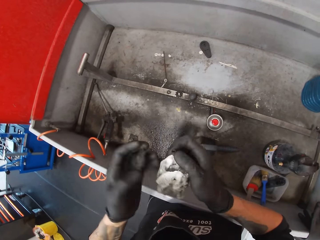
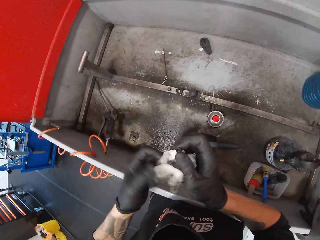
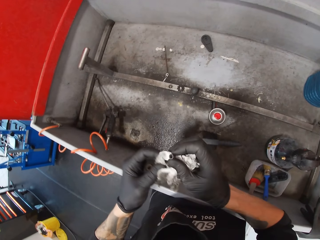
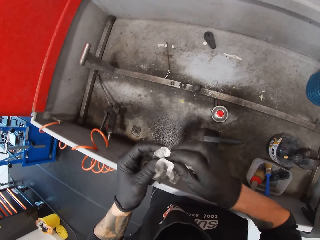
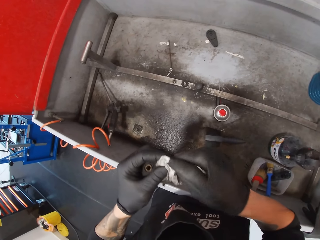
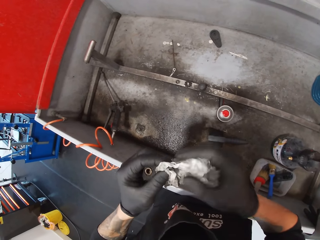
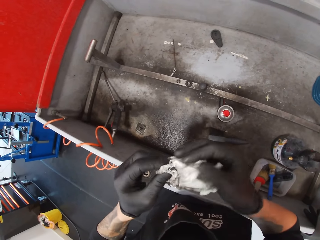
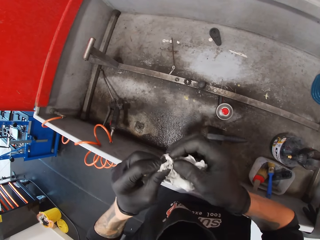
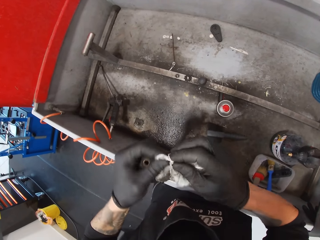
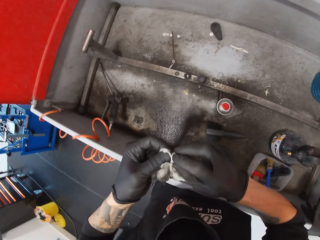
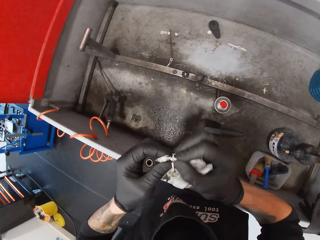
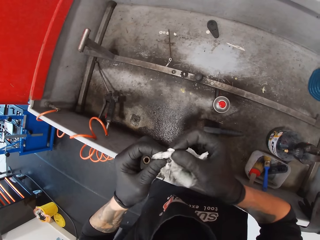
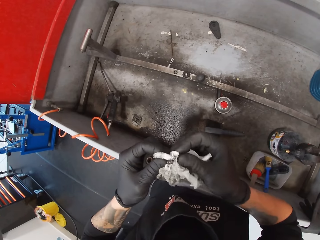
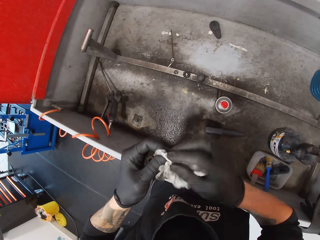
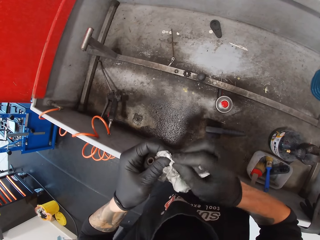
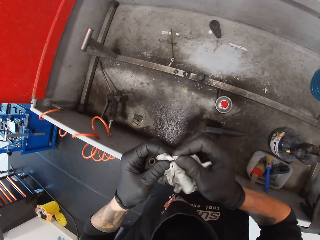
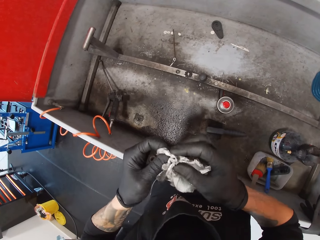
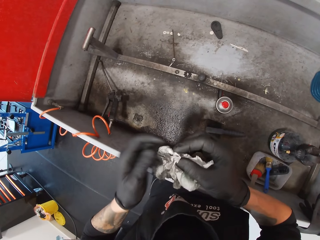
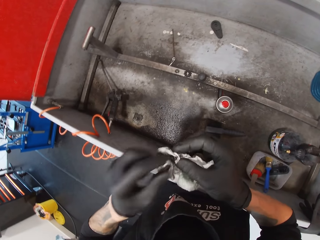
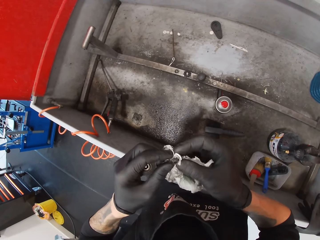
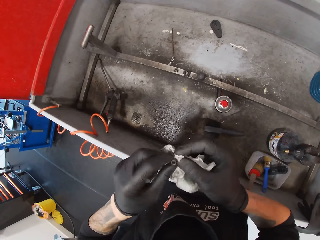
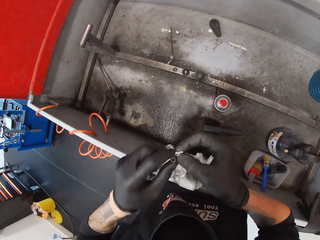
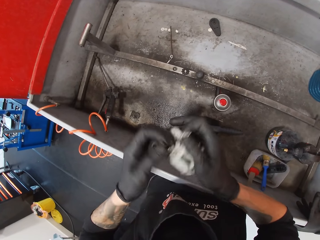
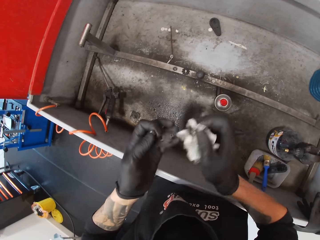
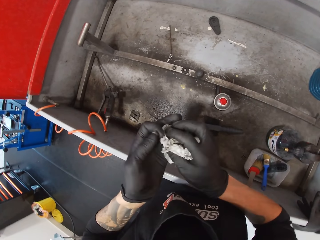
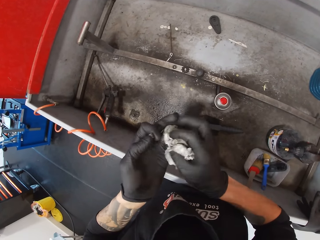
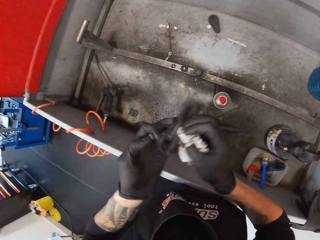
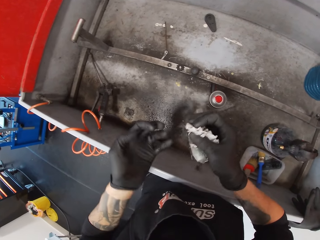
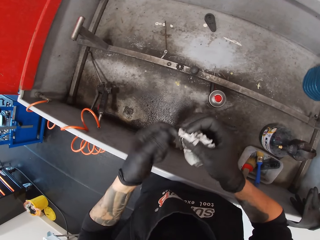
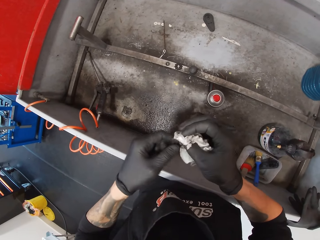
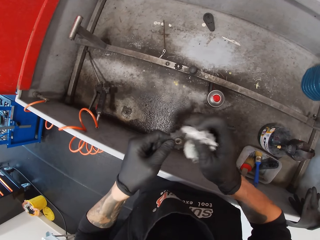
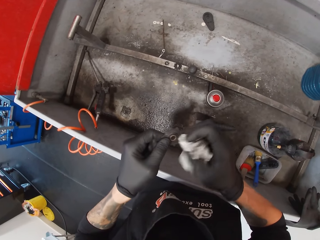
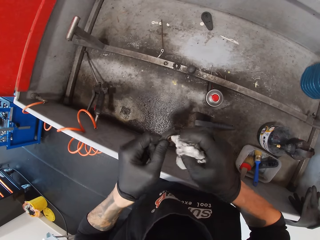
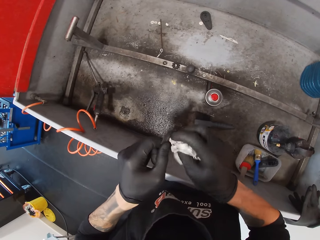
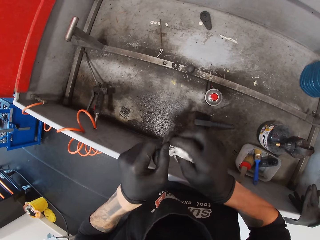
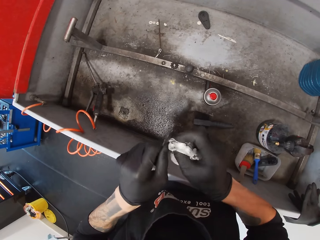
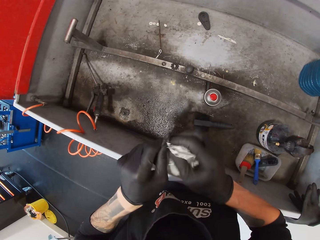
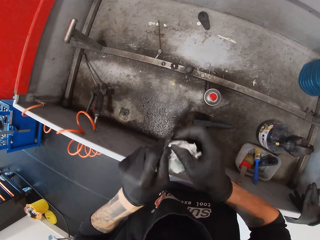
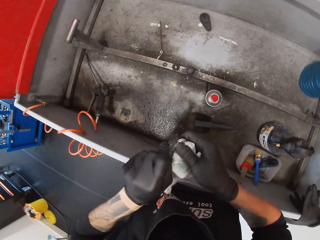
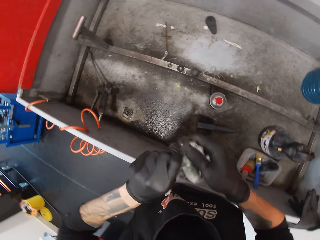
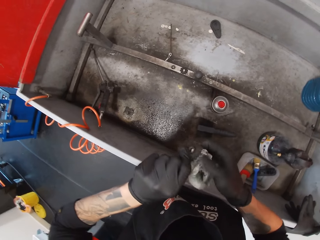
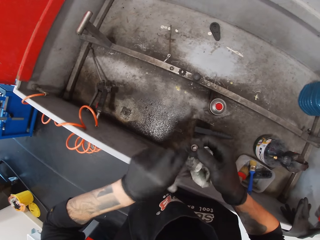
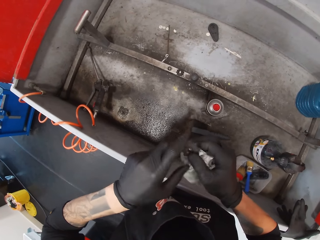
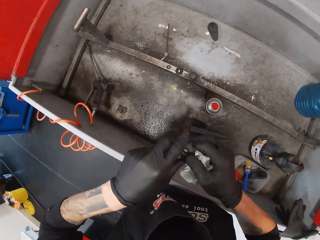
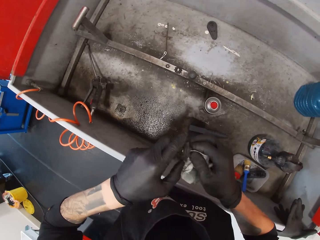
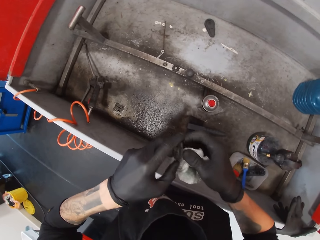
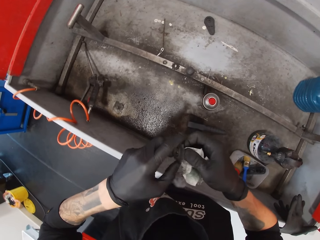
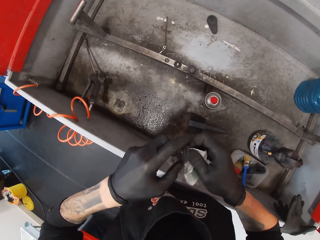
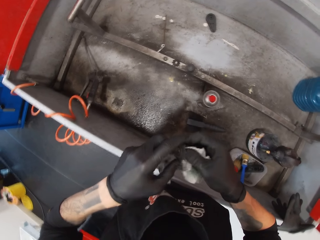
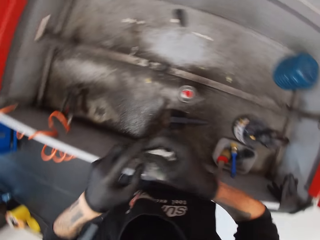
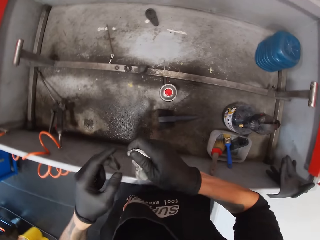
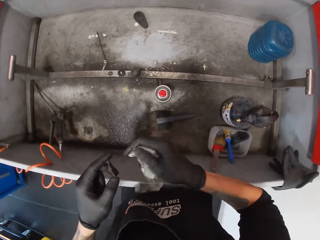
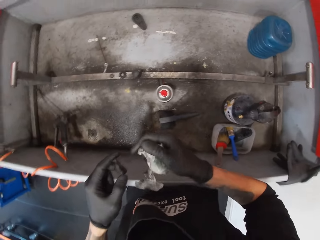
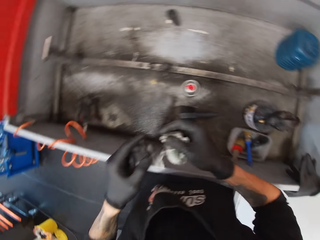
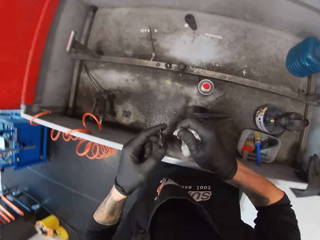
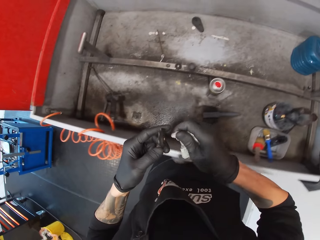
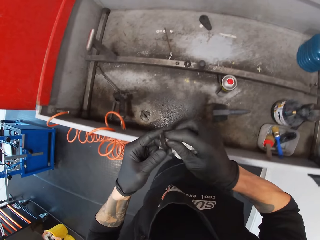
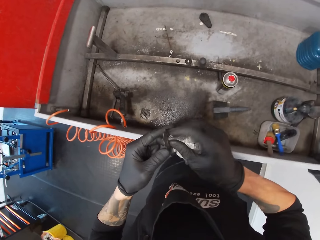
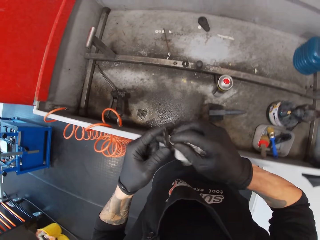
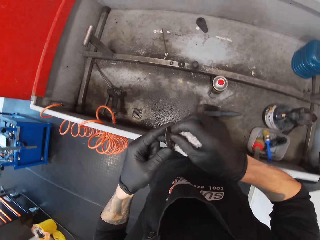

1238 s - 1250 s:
The camera wearer wipes the metal with the tissue.

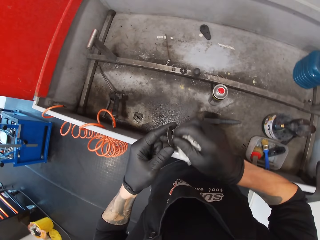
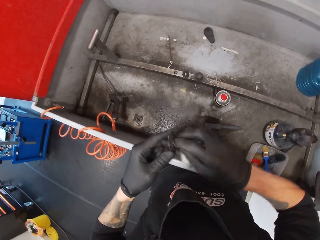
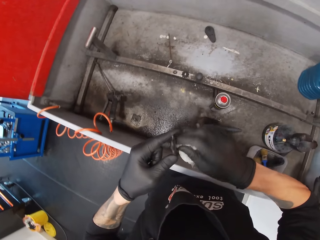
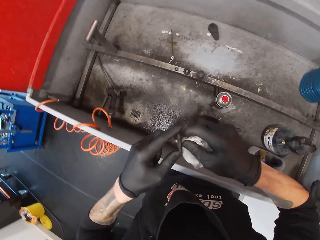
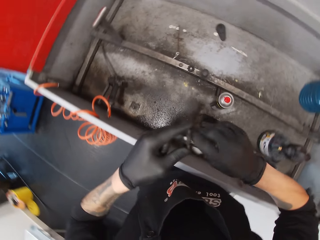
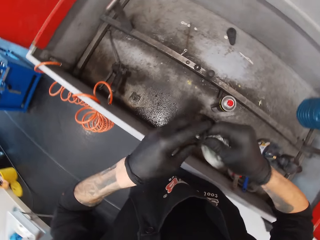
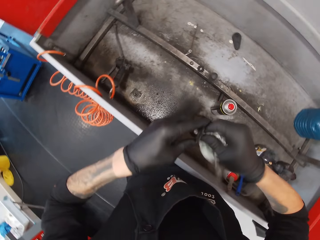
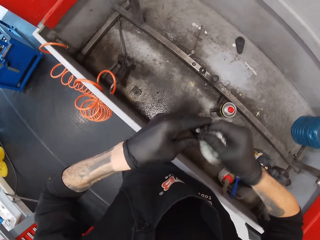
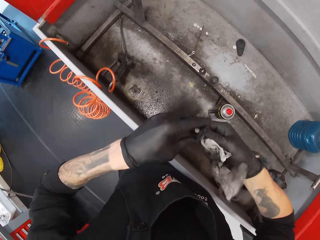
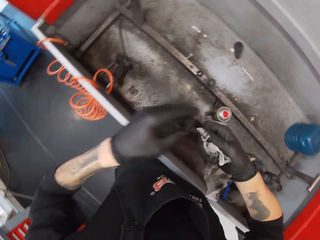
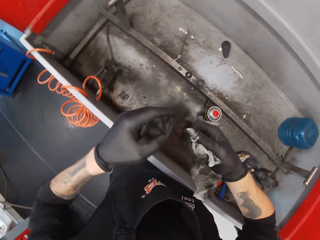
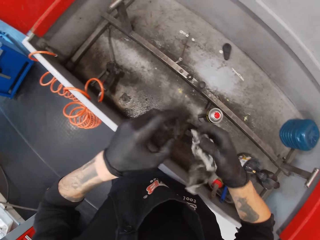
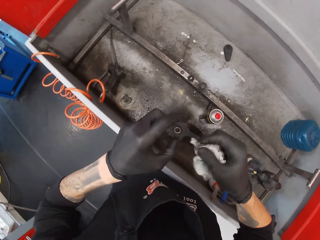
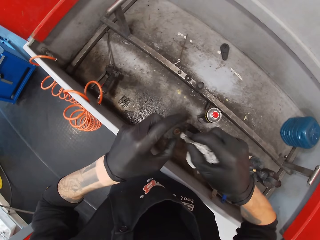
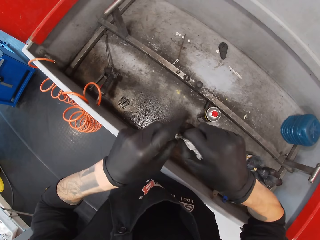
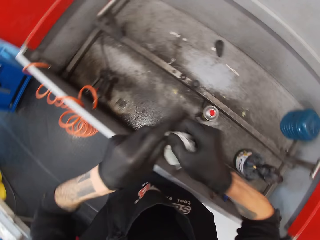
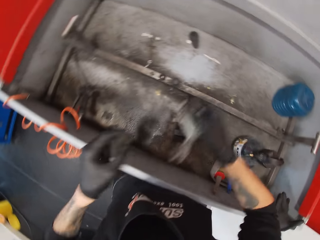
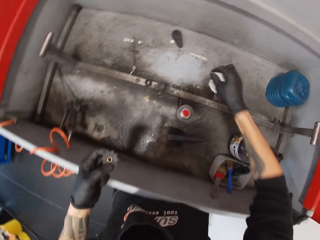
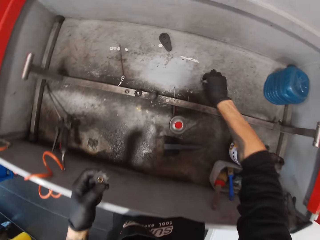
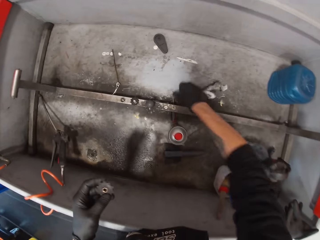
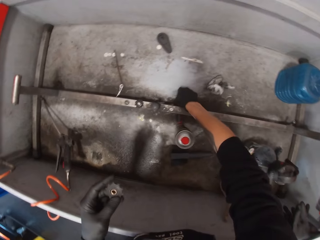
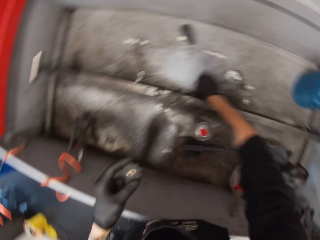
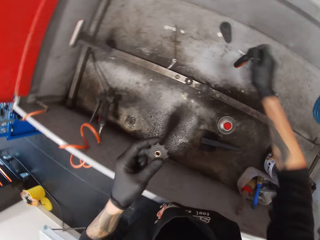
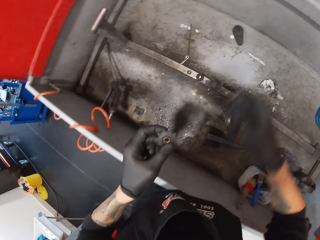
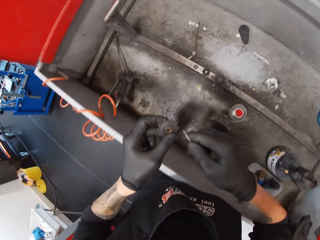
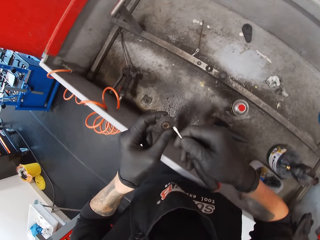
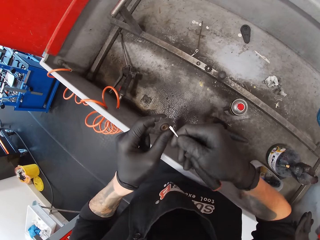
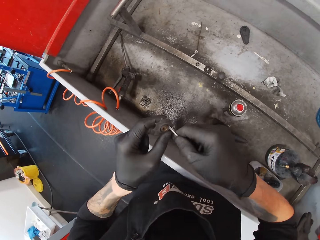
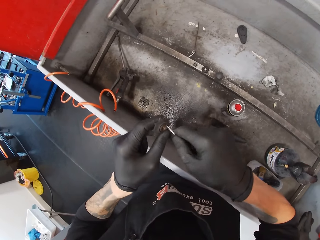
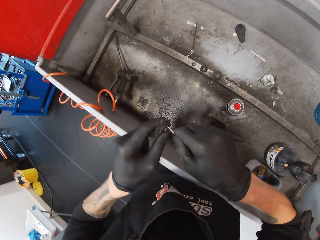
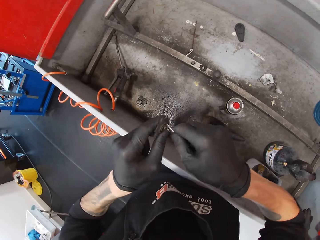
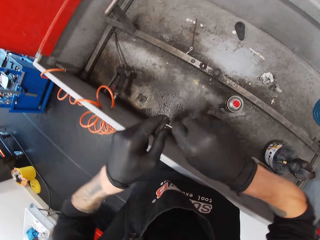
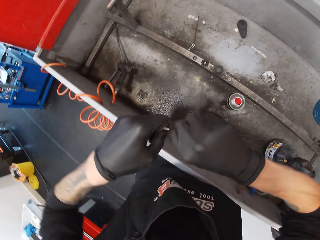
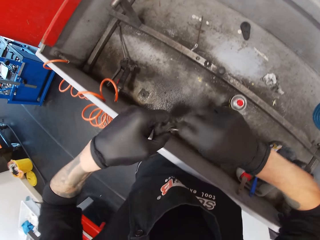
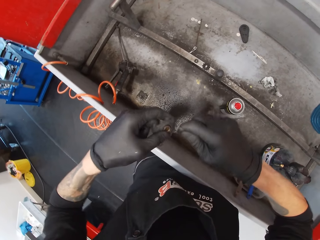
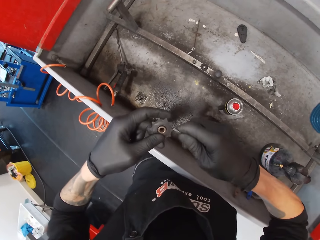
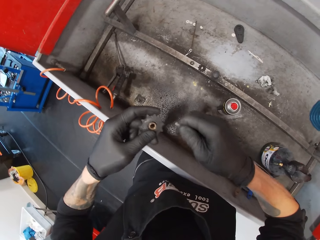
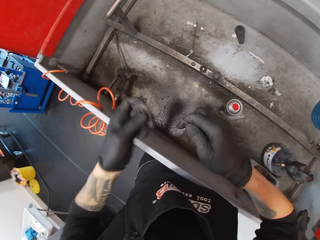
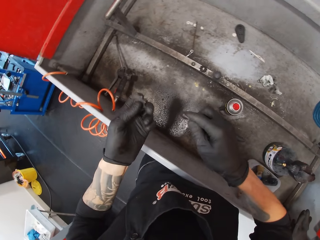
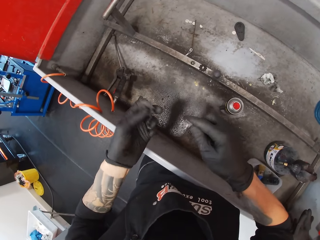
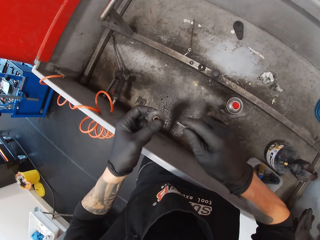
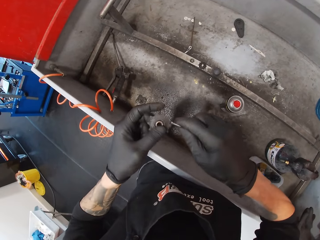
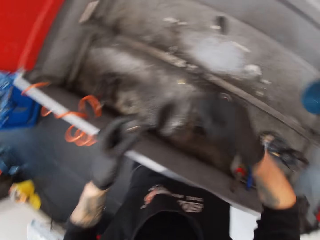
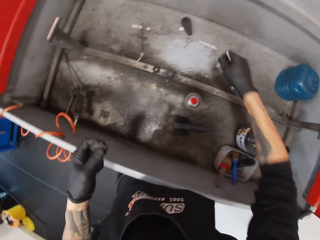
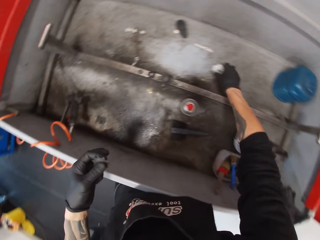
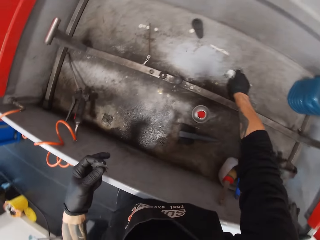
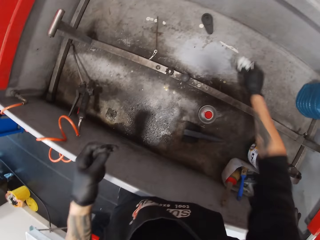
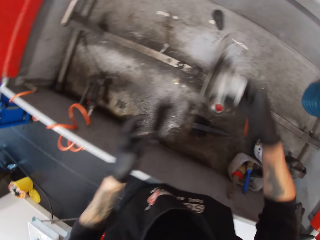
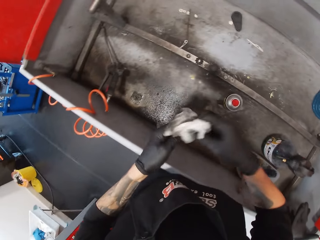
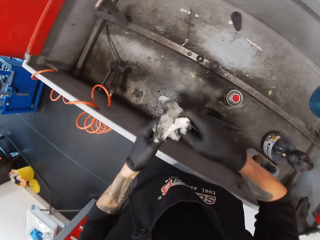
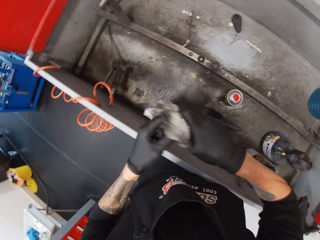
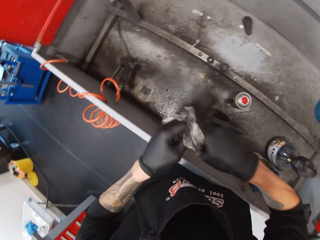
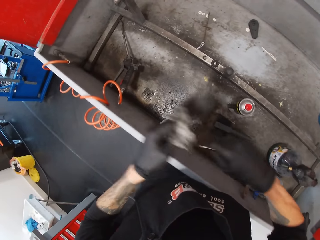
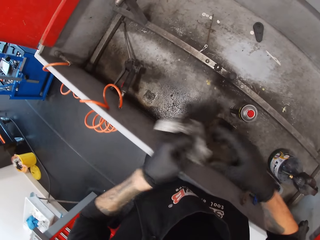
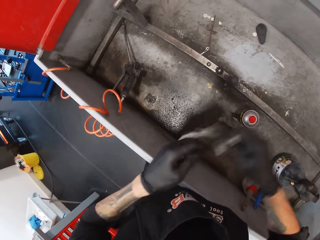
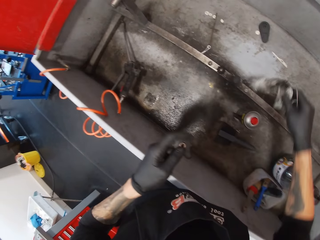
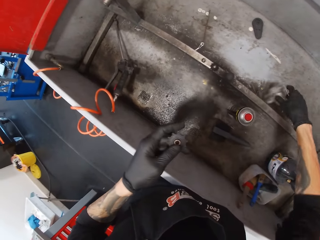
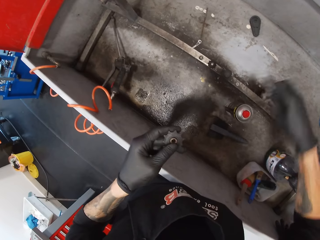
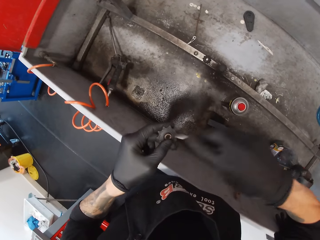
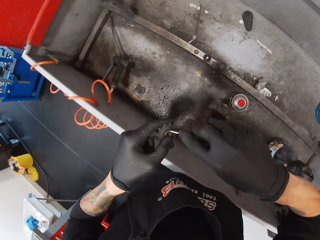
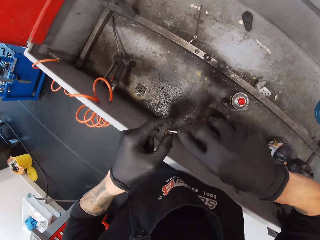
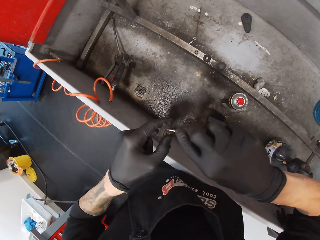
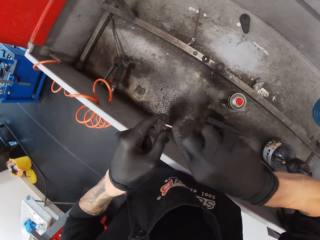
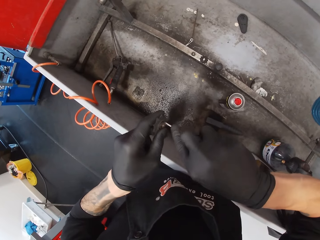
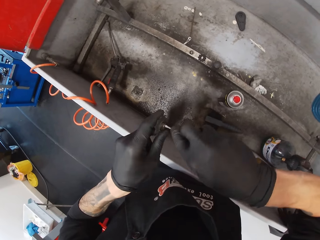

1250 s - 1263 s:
The camera wearer drops the tissue in the sink. They pick up a screwdriver and scrub a metal with the screwdriver. They pick up the tissue and wipe the metal with the tissue. They drop the tissue in the sink. They remove dirt on the metal with the screwdriver.
